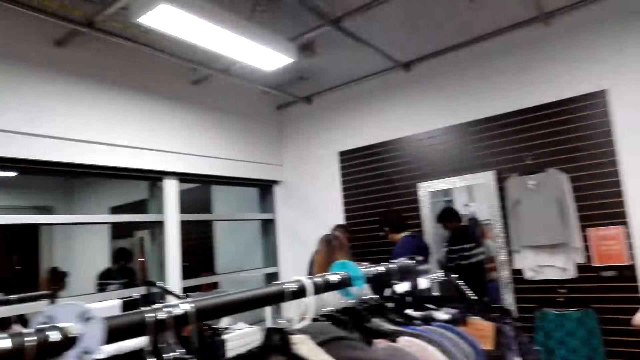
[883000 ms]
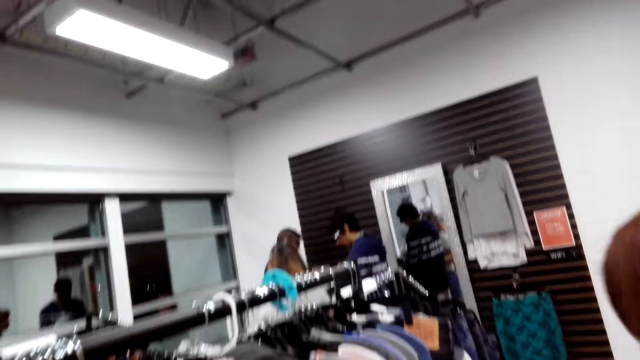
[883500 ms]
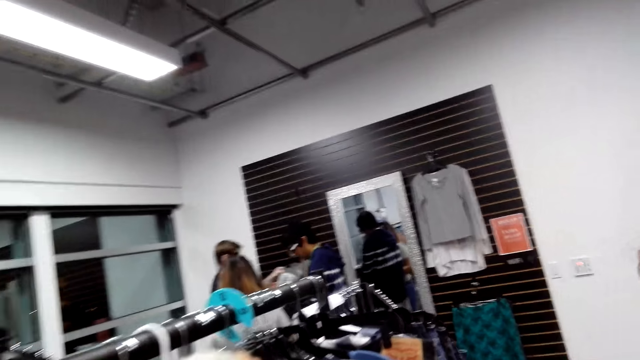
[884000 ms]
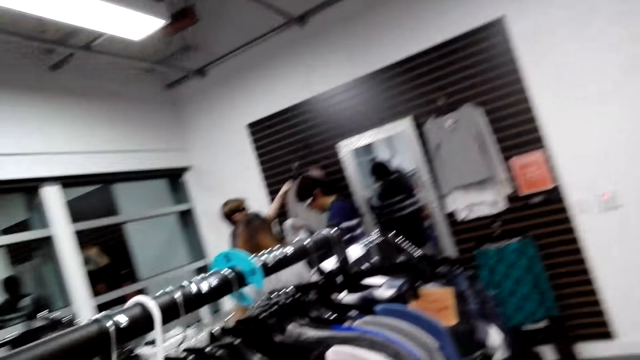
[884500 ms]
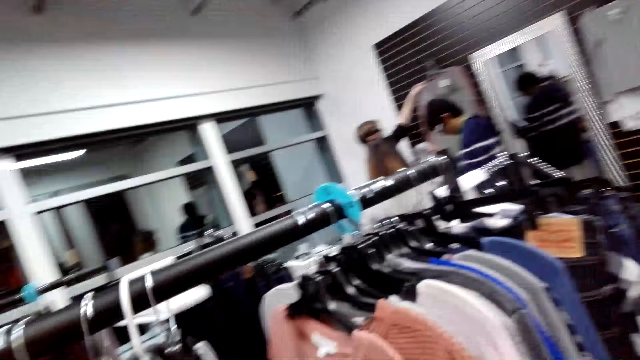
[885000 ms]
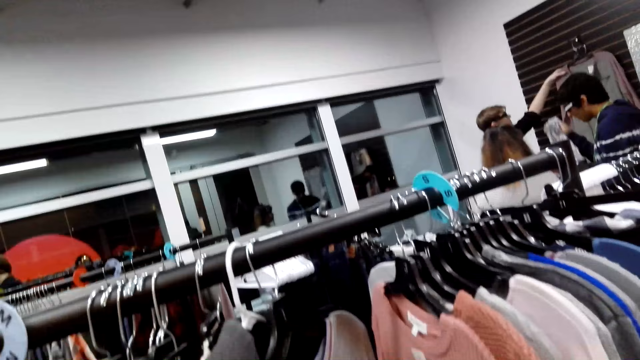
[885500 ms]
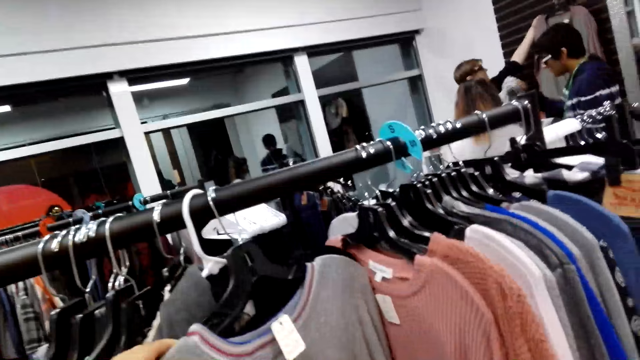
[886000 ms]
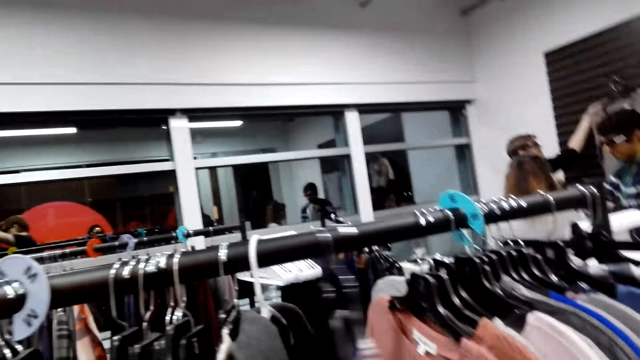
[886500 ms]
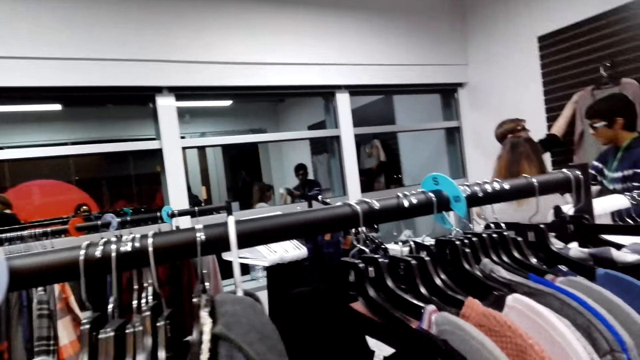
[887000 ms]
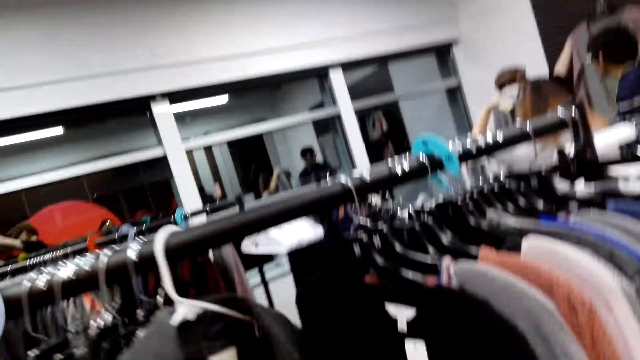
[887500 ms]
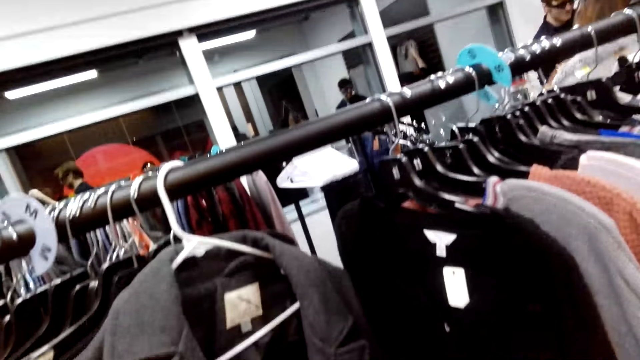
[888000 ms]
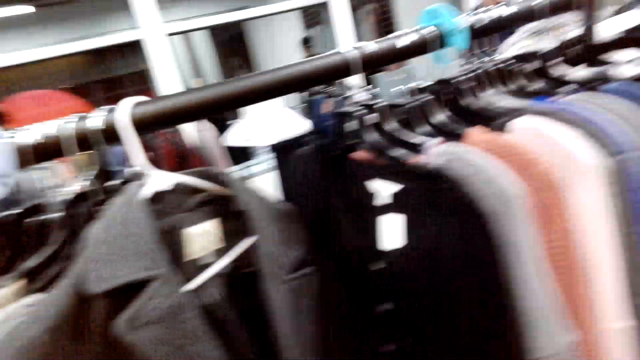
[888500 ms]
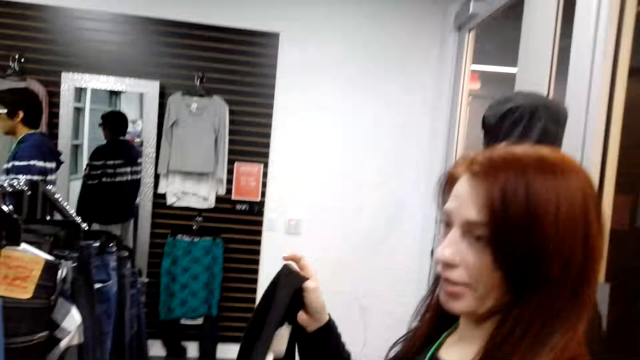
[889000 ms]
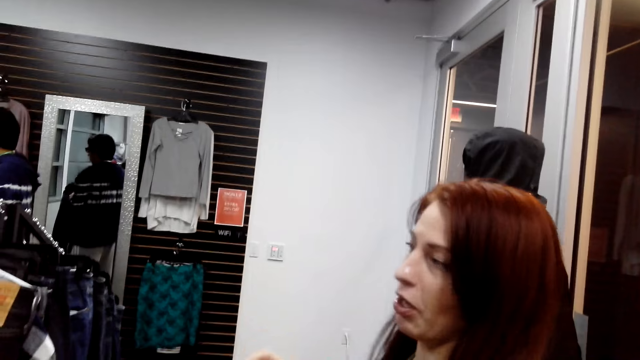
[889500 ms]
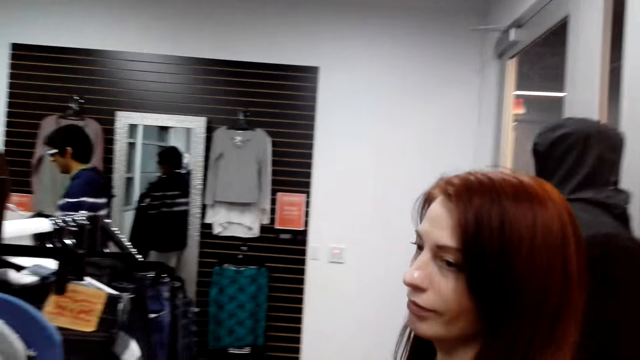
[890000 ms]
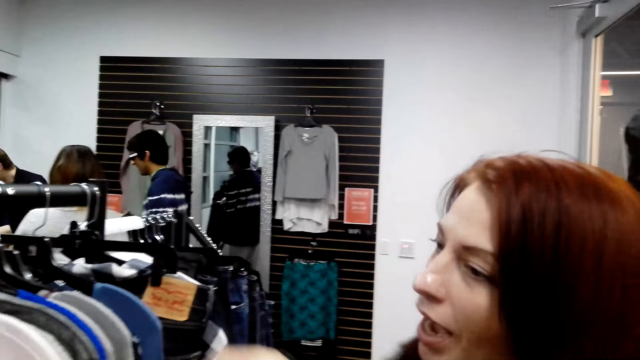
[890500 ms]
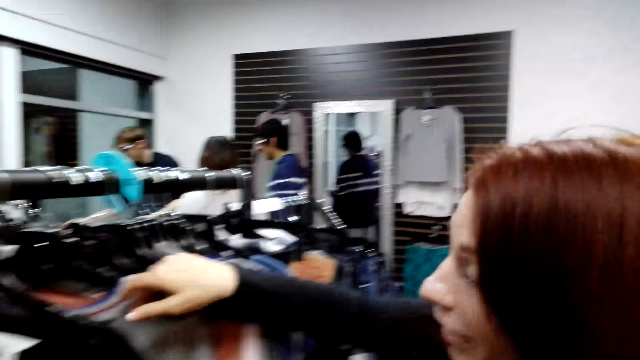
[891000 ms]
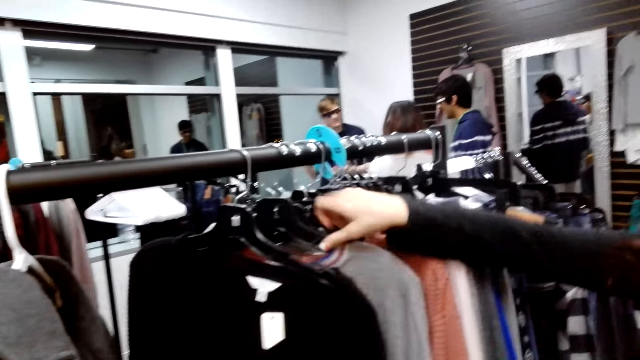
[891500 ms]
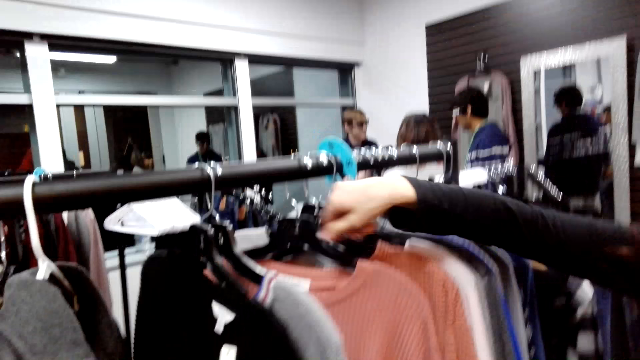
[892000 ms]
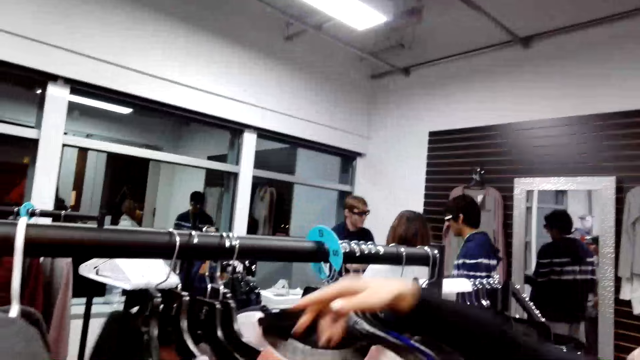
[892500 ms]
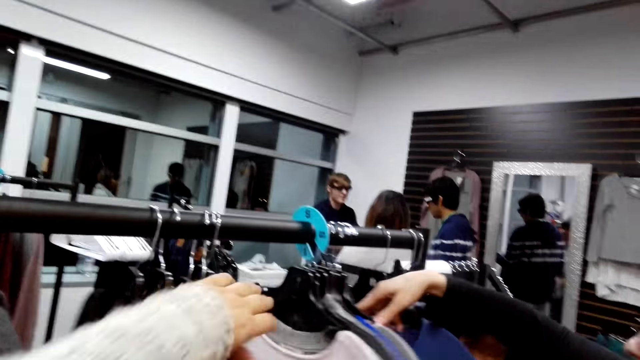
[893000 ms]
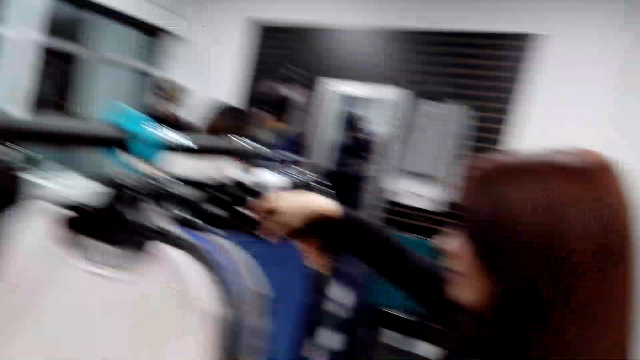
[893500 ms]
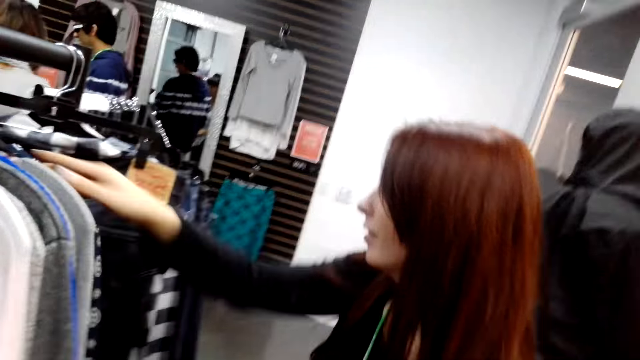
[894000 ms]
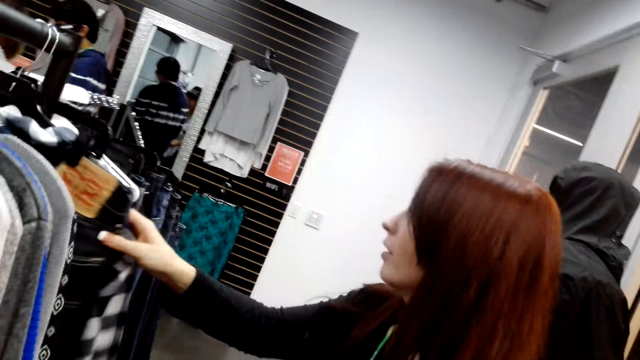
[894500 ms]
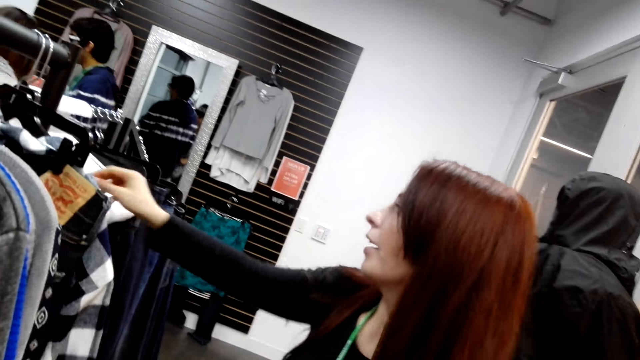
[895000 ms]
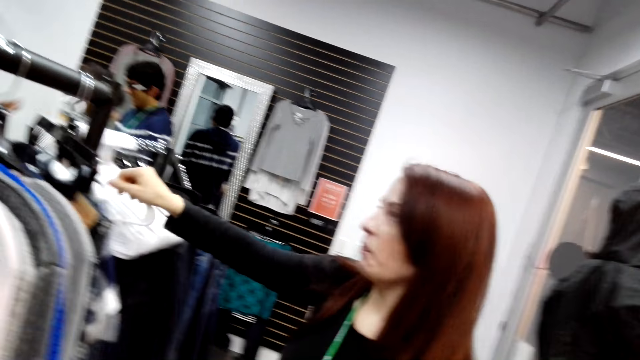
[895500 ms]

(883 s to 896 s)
A lady looks at the clothes. The camera wearer moves the clothes. They look at the clothes. They look at the cloth. They look around. The lady touches the cloth. The camera wearer talks and pushes the clothes. The lady moves the clothes. The camera wearer looks at the clothes. The lady moves the clothes.

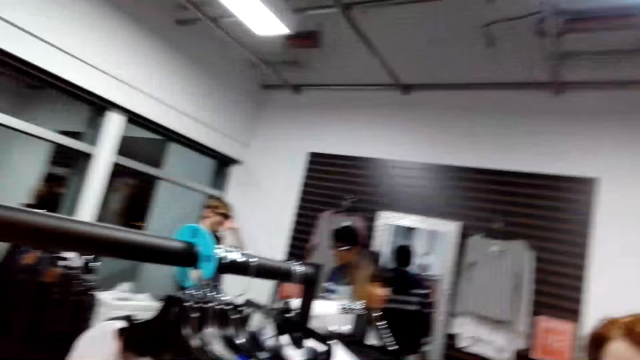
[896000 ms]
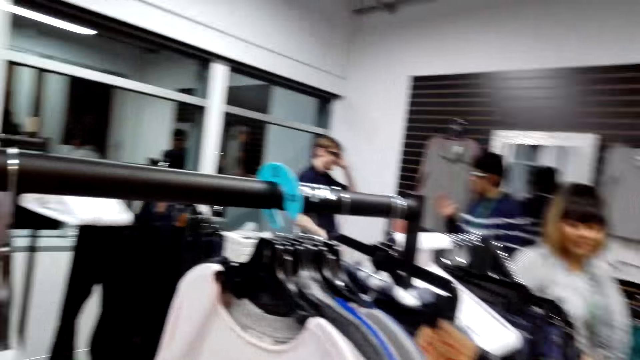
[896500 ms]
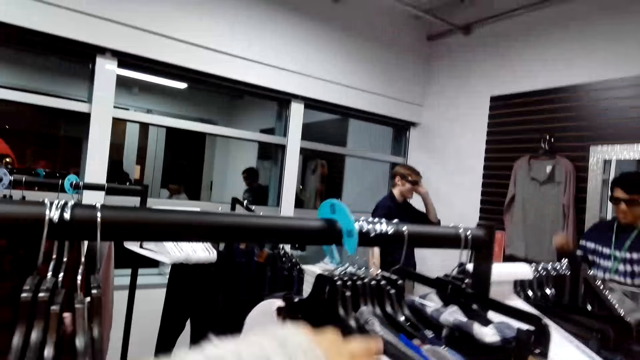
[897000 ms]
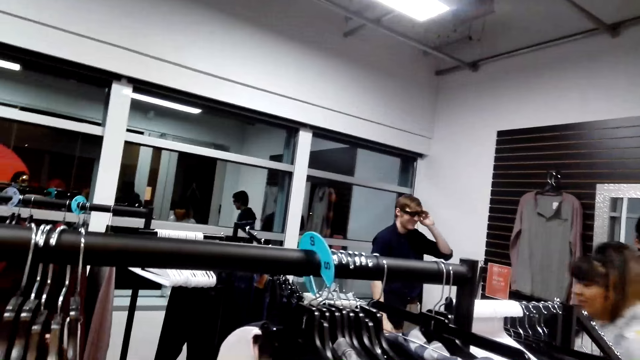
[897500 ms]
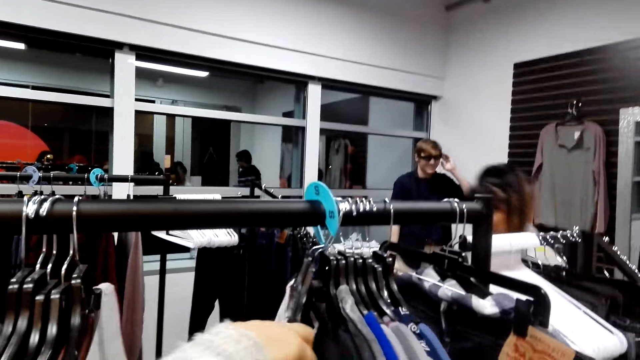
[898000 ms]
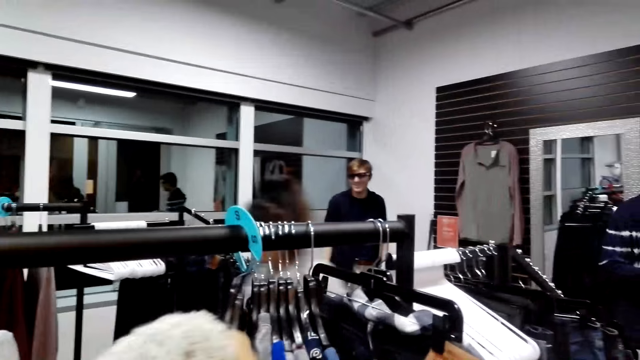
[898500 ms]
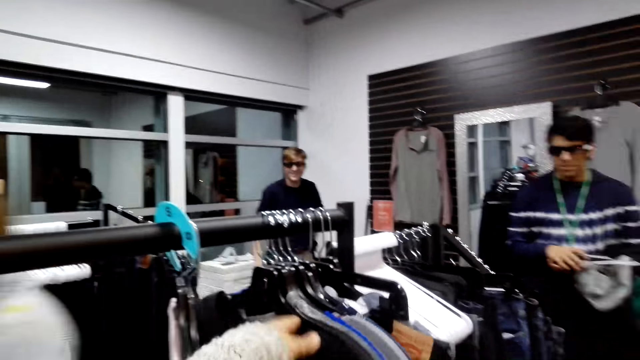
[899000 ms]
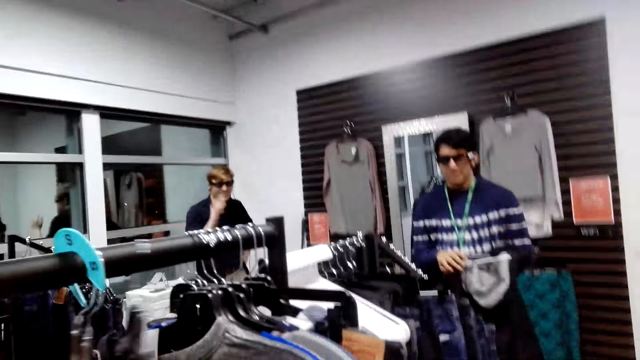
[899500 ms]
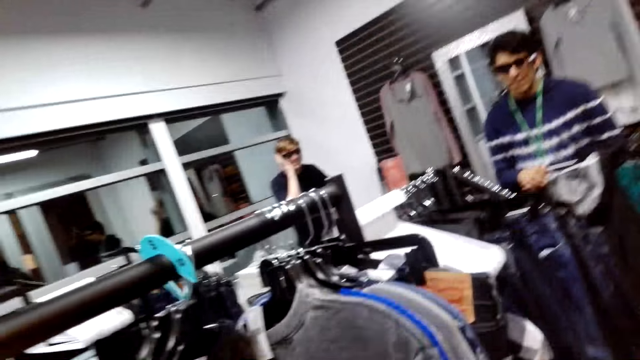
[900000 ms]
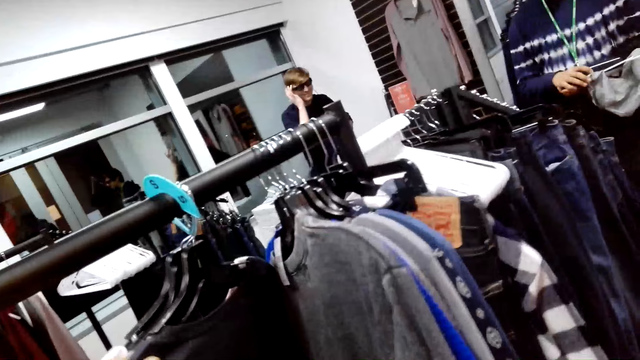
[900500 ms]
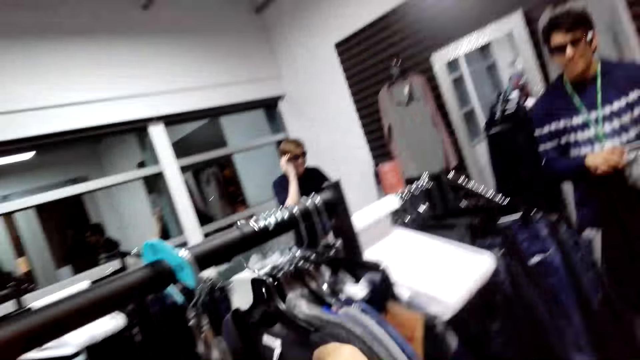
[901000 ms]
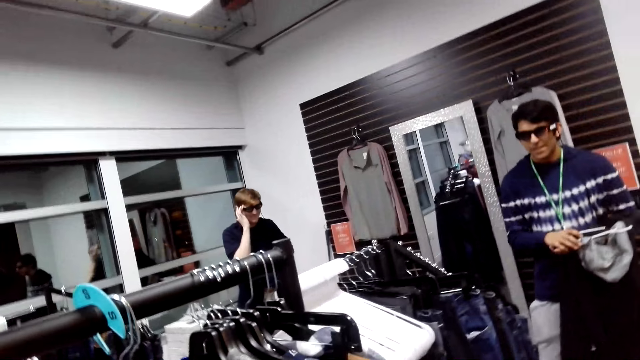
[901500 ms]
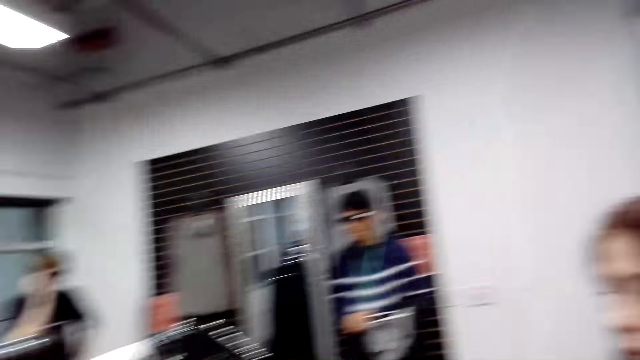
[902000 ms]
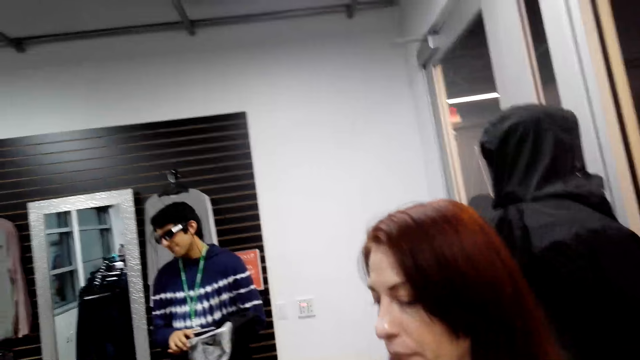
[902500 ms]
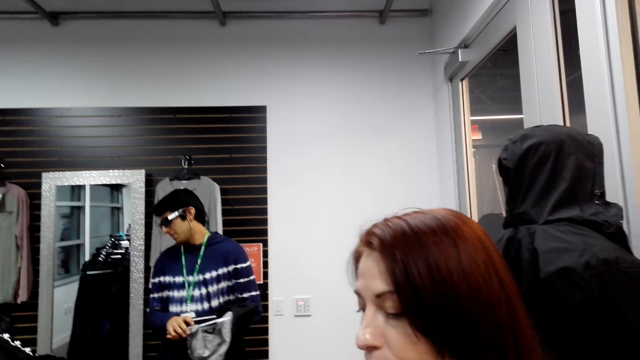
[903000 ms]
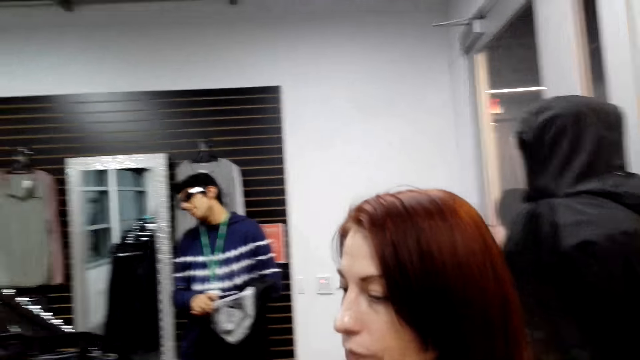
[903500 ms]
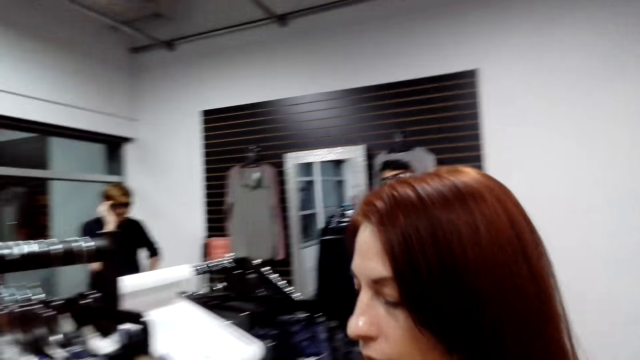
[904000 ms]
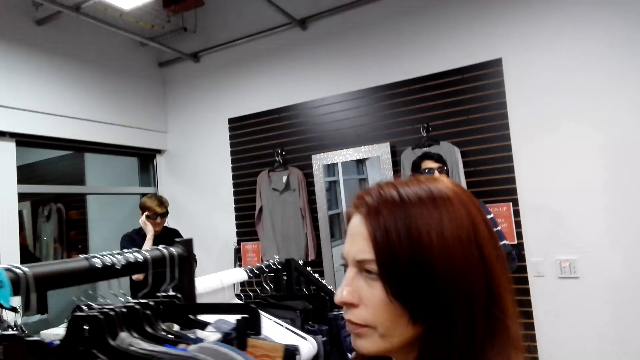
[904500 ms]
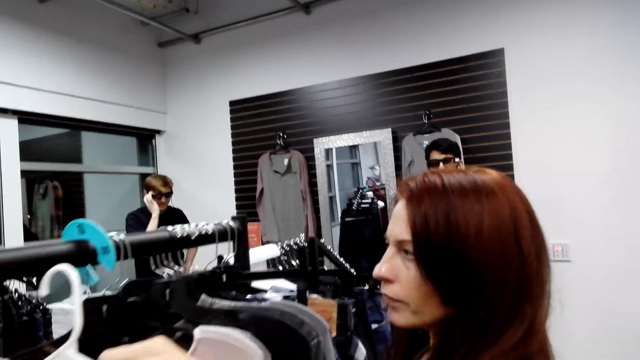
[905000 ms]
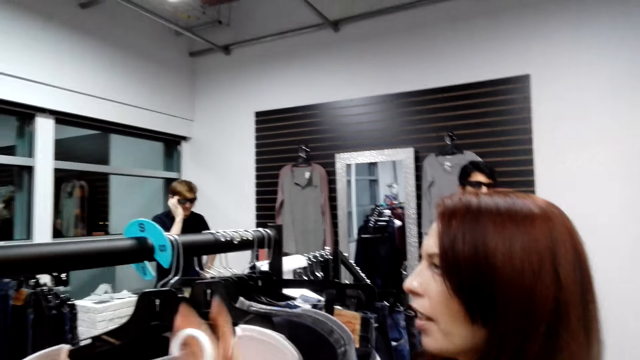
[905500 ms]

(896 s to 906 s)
The camera wearer looks around. They move the hand. A lady steps forward. The camera wearer moves the clothes. They look at the clothes. They look around. Another lady moves the clothes, looks at the clothes and picks up the cloth.
